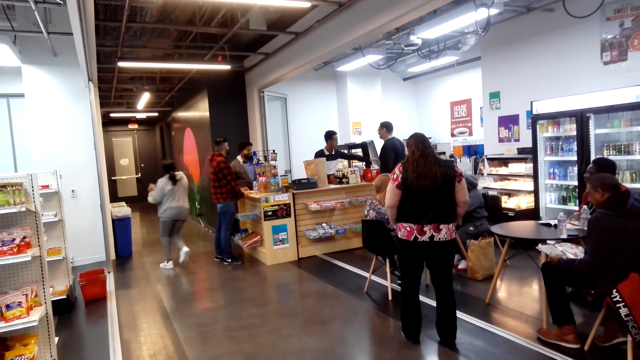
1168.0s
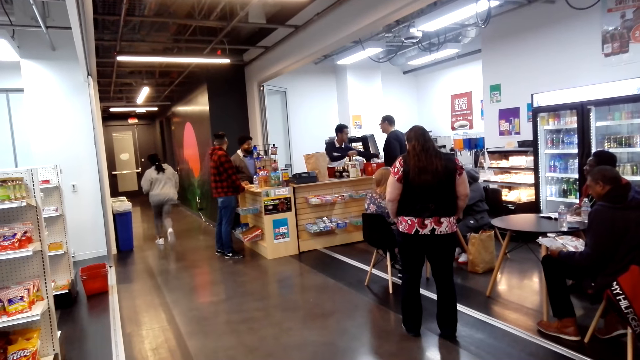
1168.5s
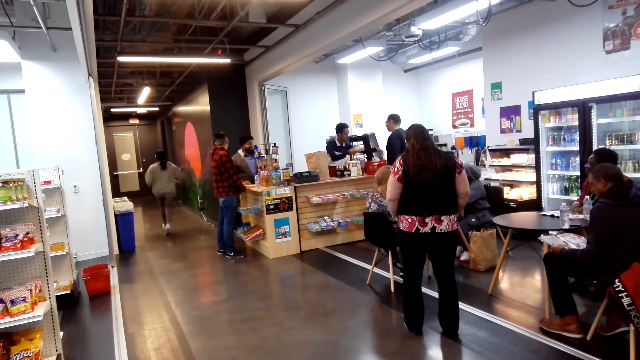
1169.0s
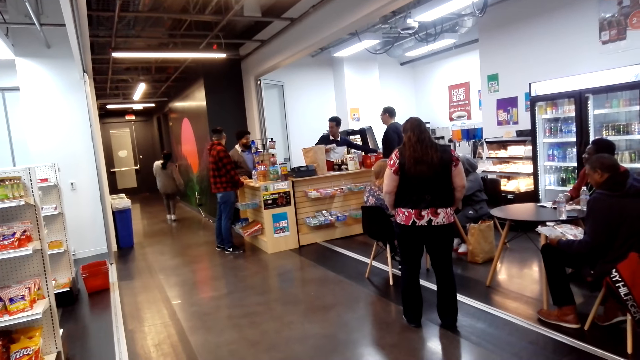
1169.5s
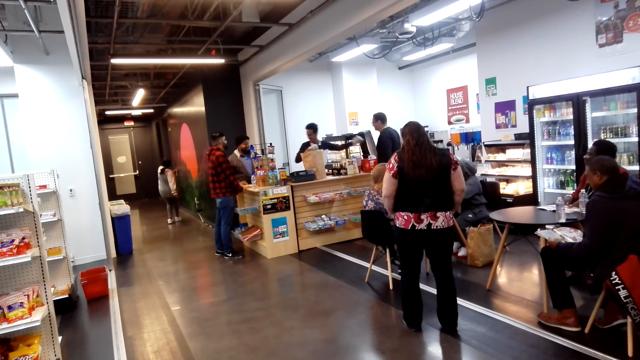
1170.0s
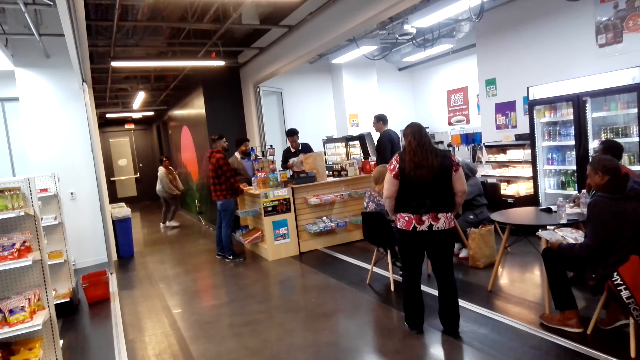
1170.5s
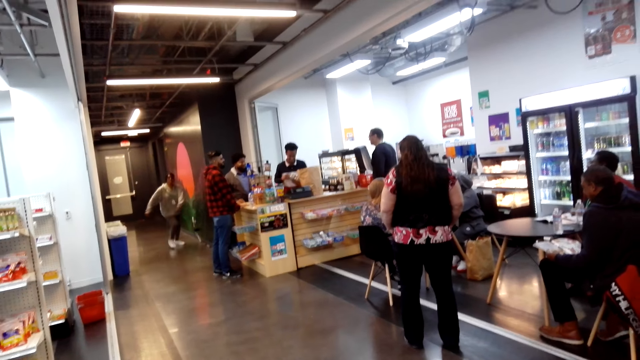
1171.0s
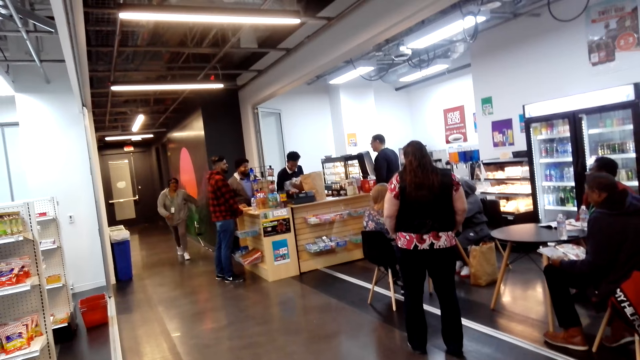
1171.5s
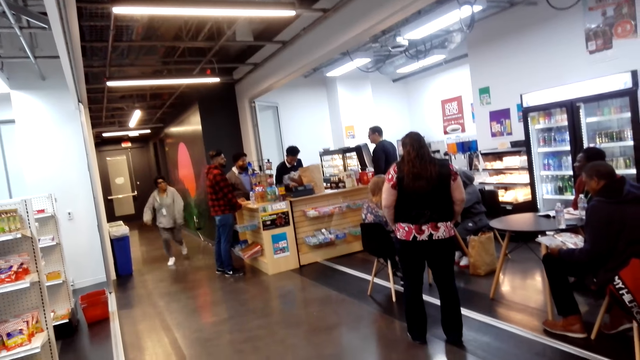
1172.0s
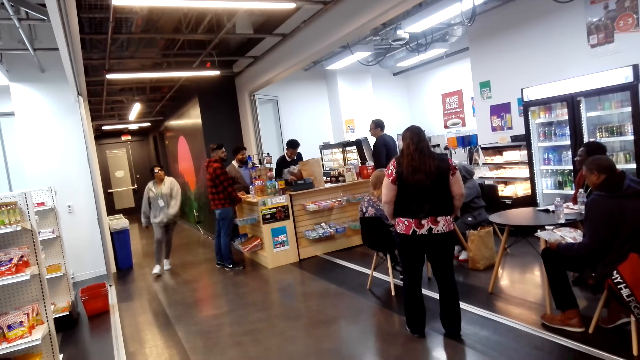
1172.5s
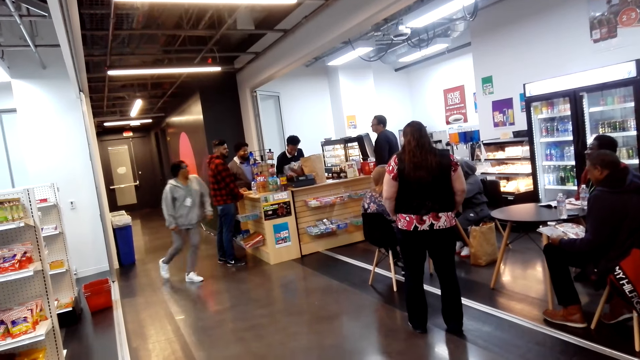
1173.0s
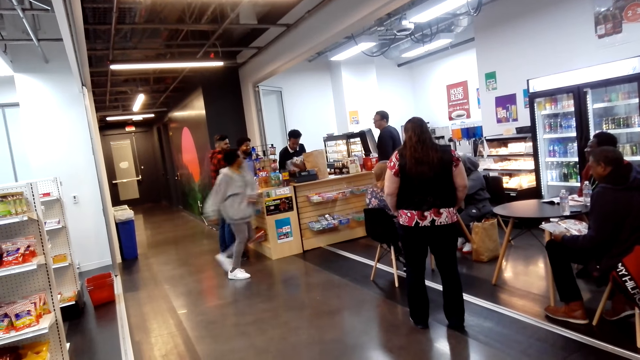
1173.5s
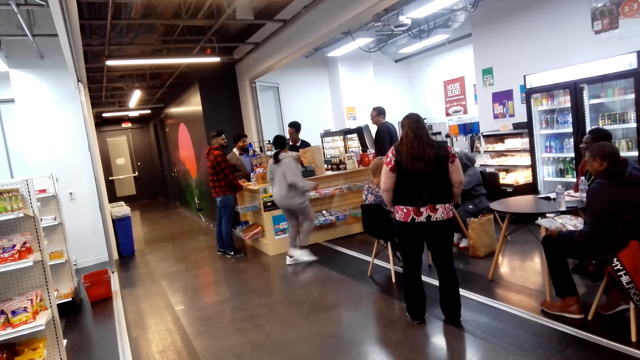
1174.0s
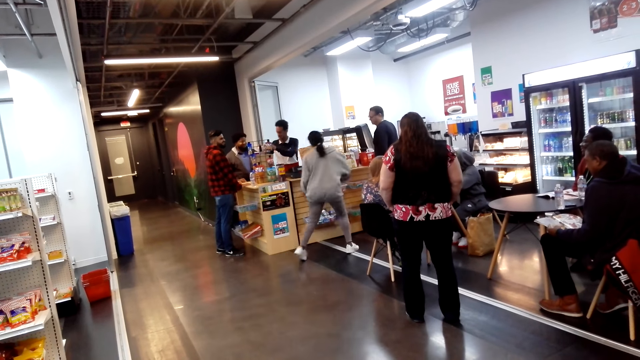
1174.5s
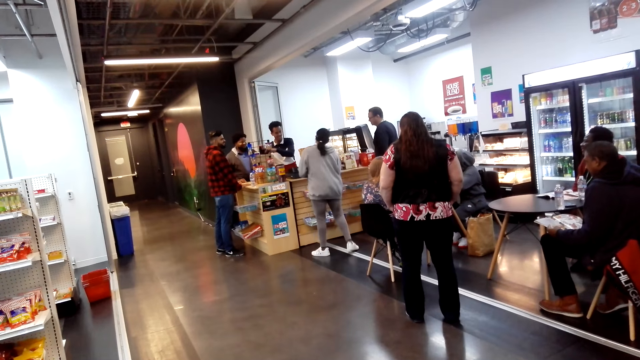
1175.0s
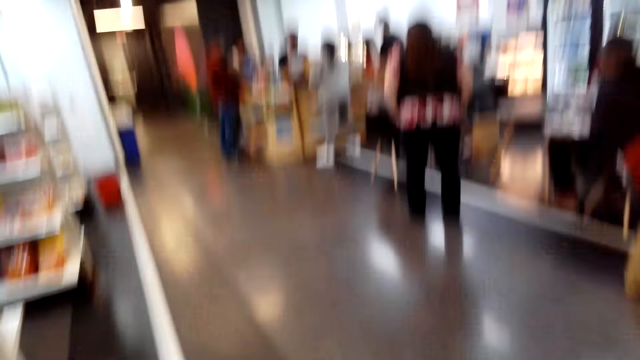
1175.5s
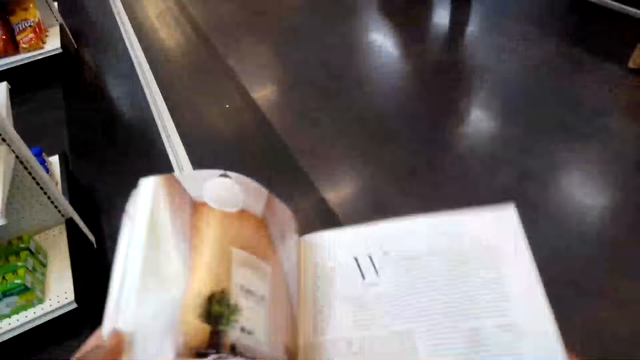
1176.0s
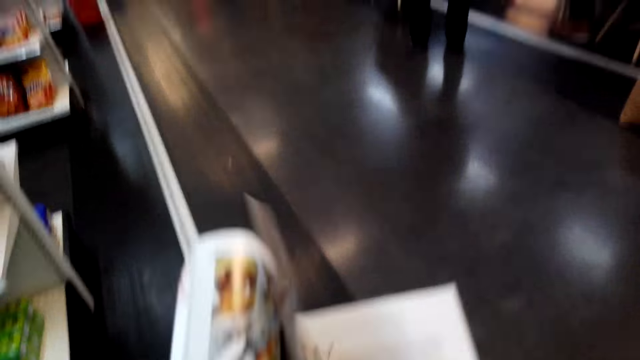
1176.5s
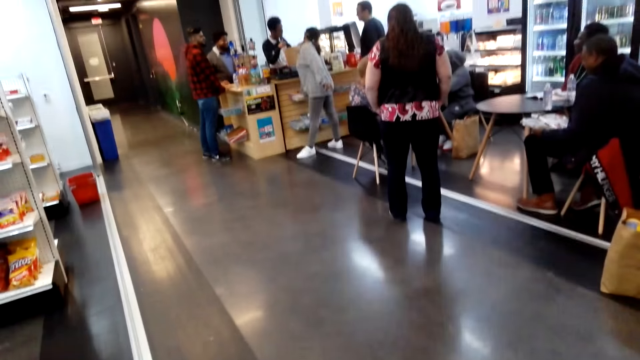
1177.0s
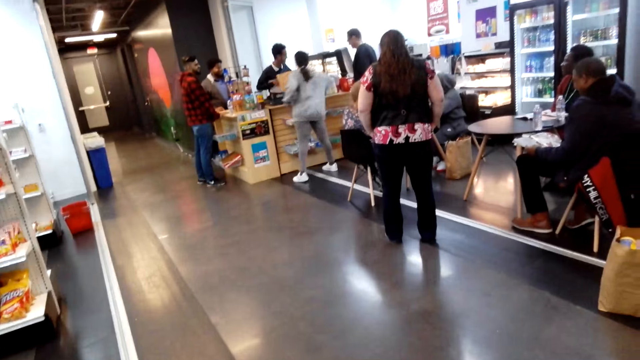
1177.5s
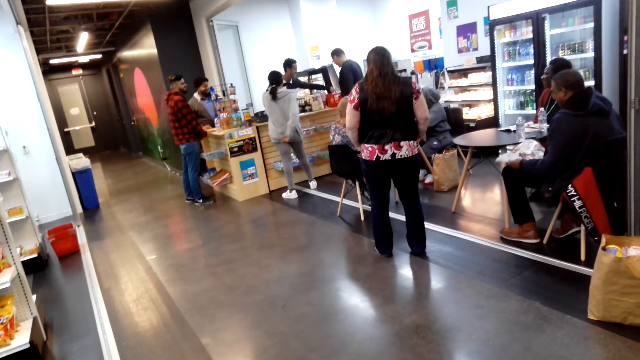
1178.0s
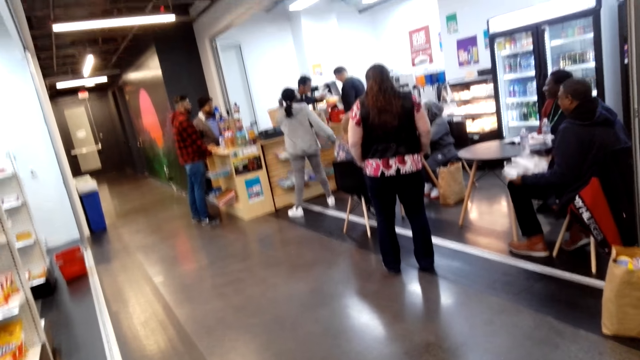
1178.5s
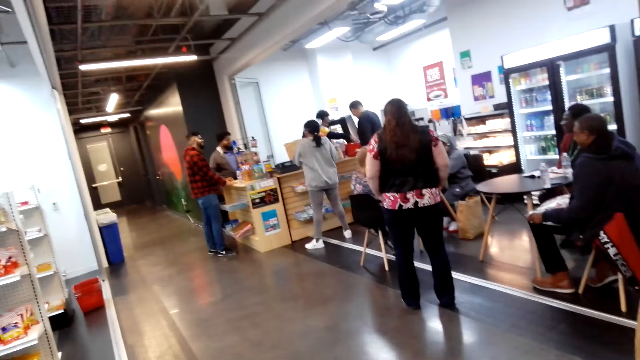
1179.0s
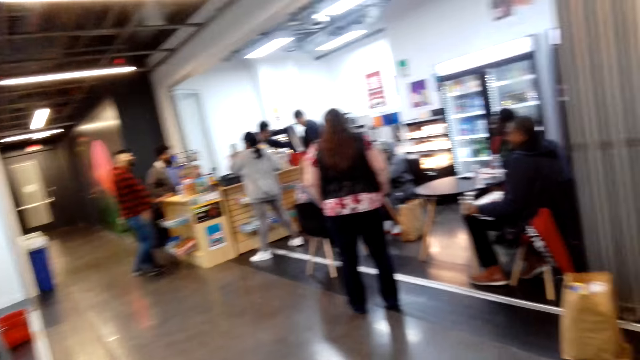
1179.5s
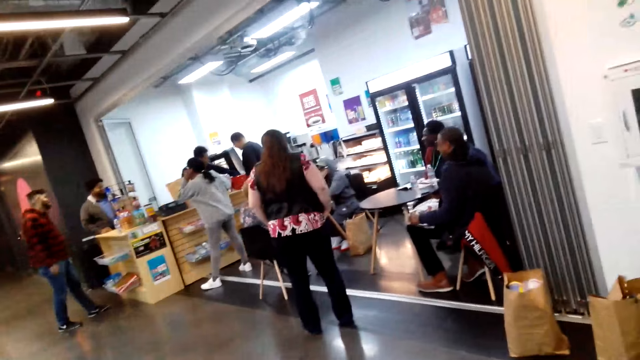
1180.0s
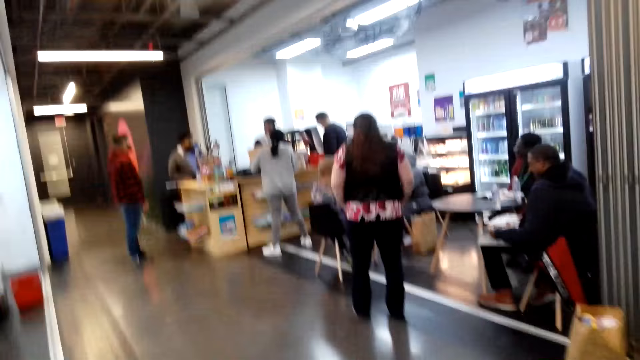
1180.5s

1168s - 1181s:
The camera wearer turns magazine pages. They view the magazine. They look around in the supermarket.

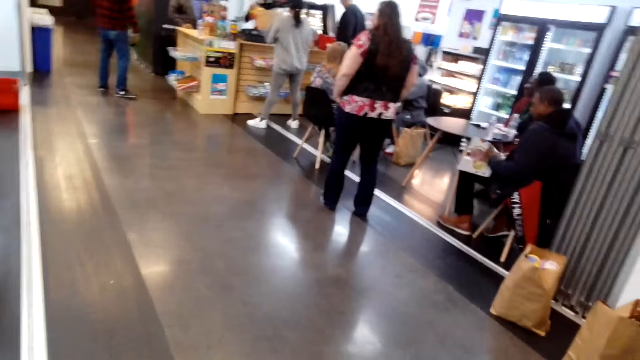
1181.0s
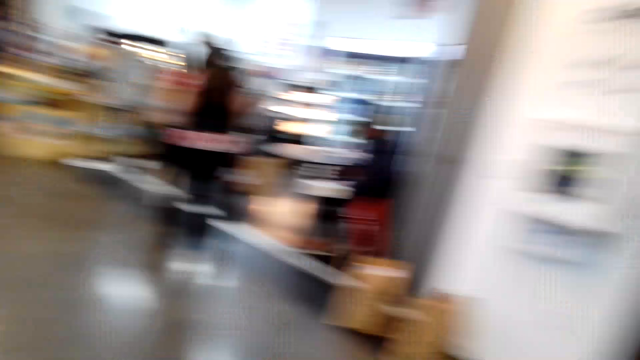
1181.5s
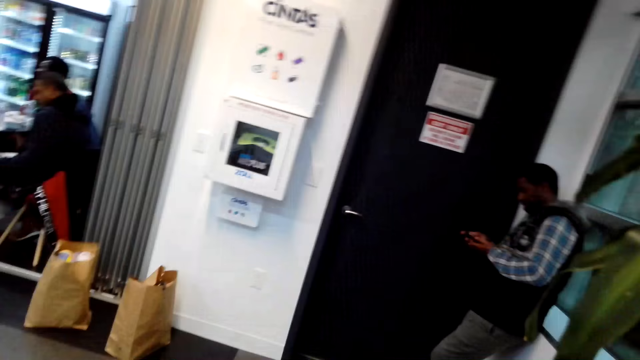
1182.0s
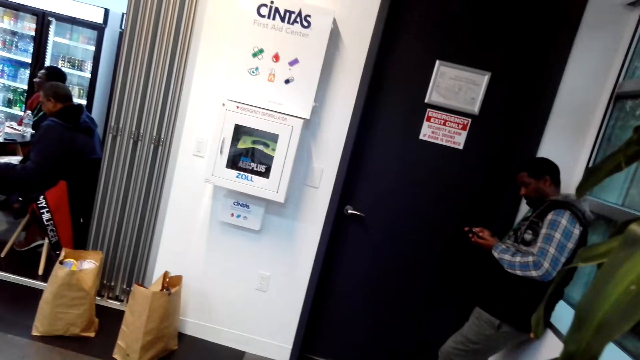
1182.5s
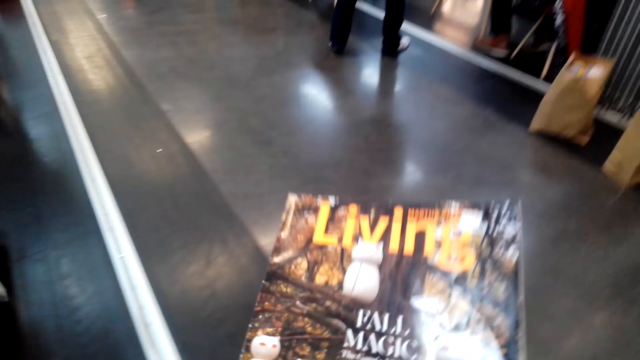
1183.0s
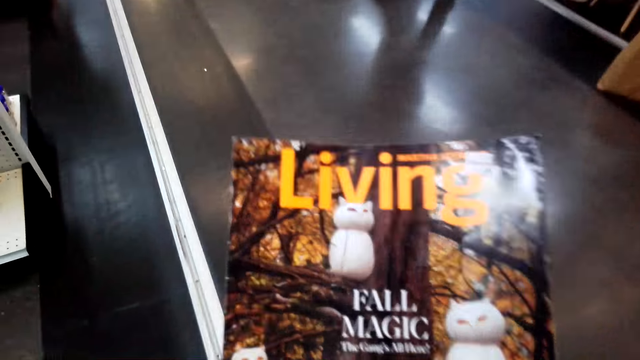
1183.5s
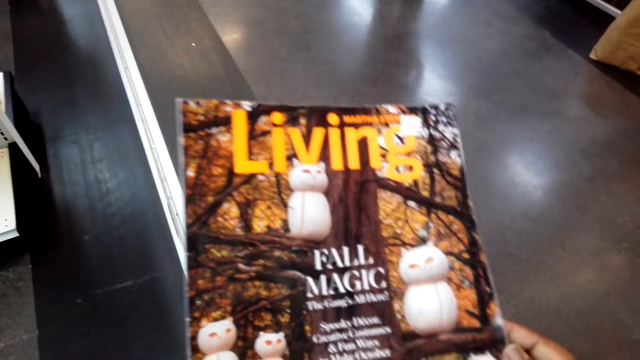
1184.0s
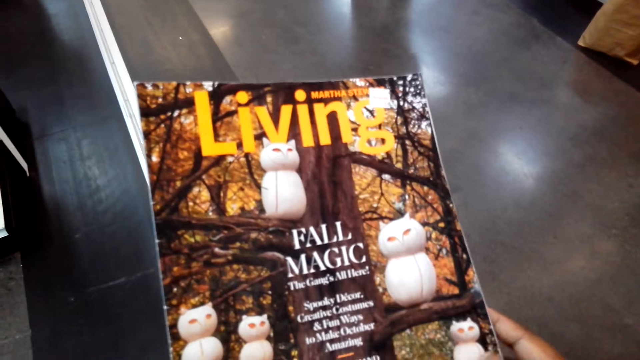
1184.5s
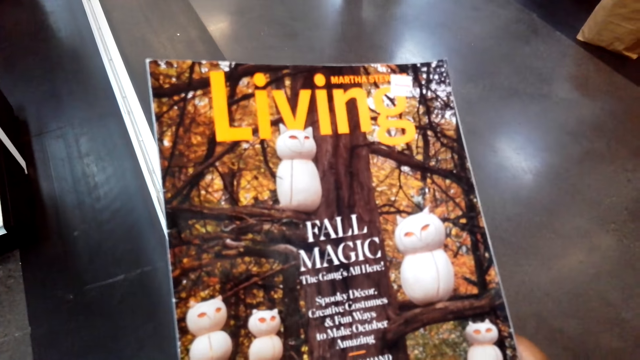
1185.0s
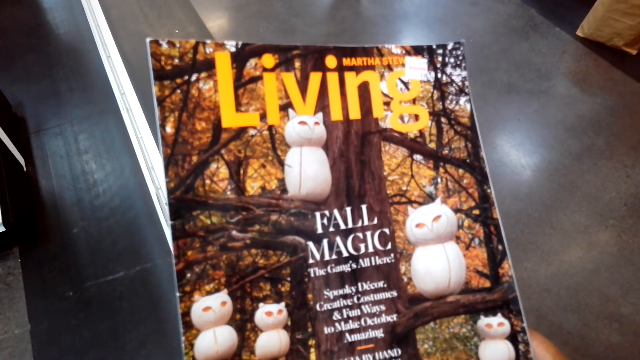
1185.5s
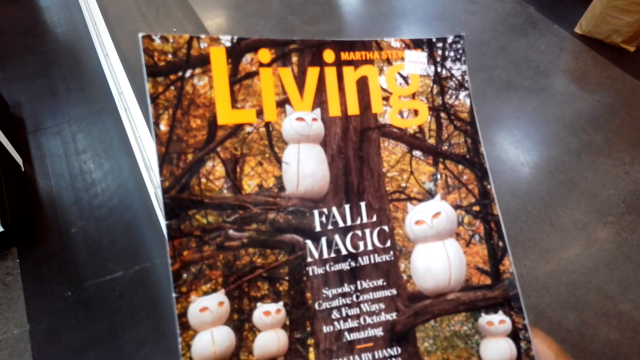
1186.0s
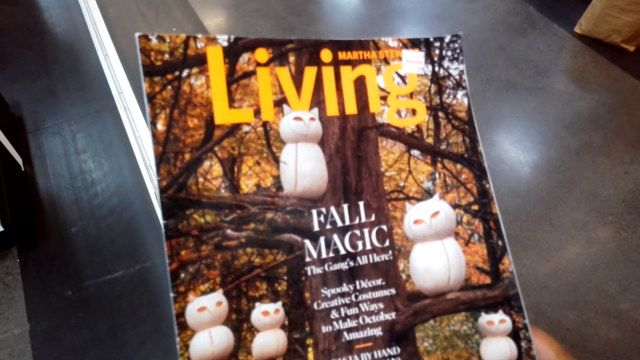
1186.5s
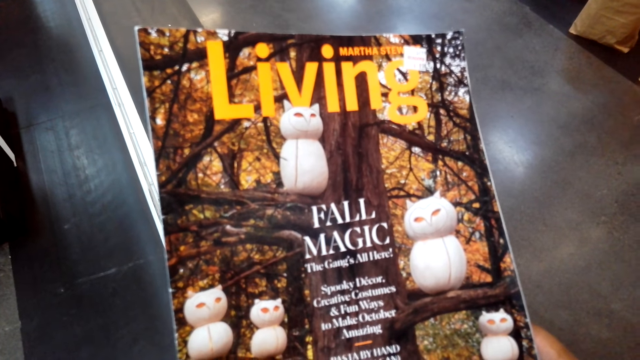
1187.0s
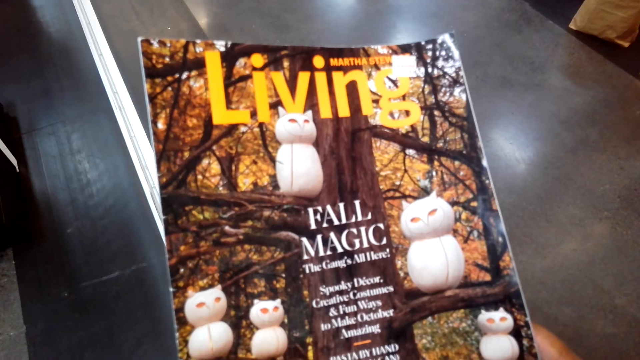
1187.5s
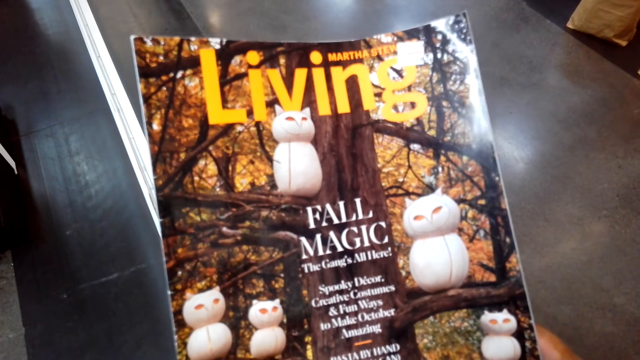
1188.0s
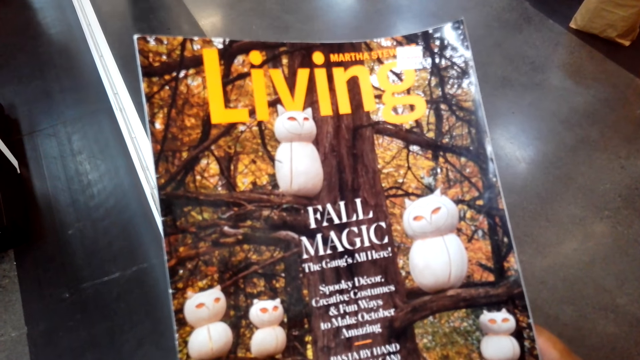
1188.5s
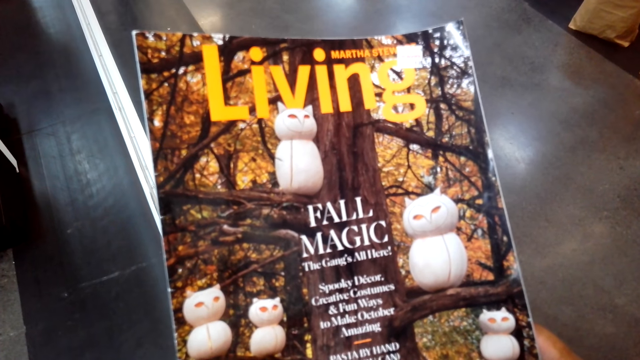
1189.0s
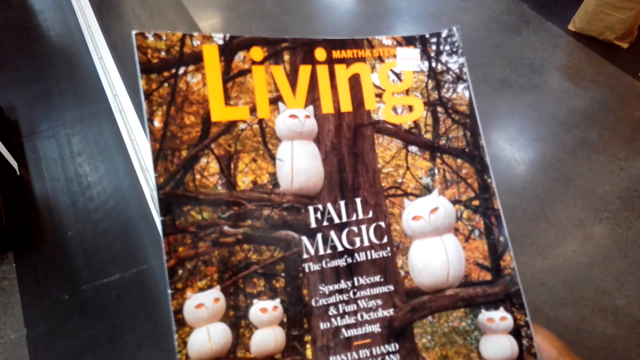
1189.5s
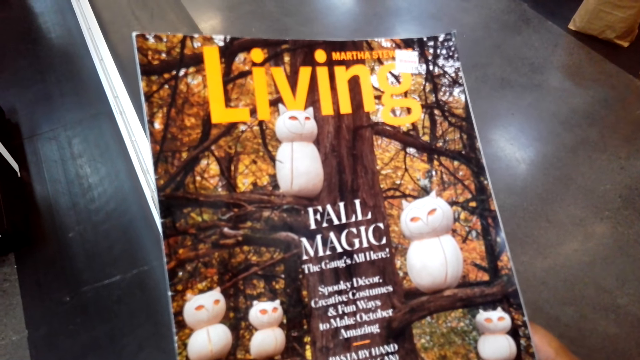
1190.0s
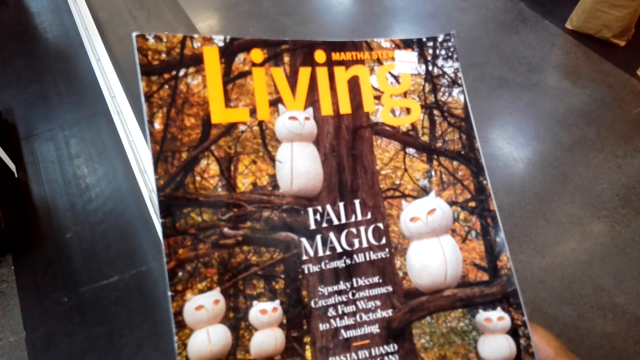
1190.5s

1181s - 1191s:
The camera wearer views the magazine. They hold the magazine.
